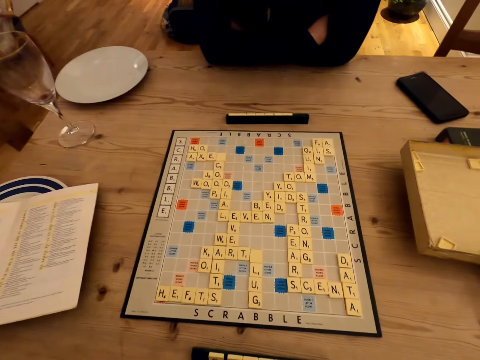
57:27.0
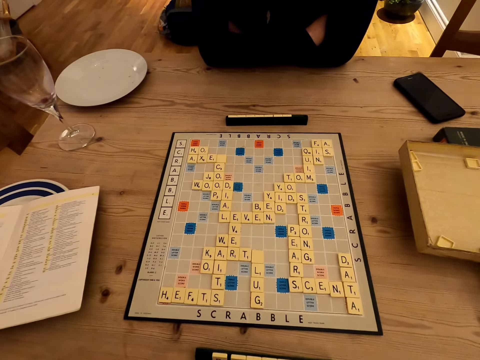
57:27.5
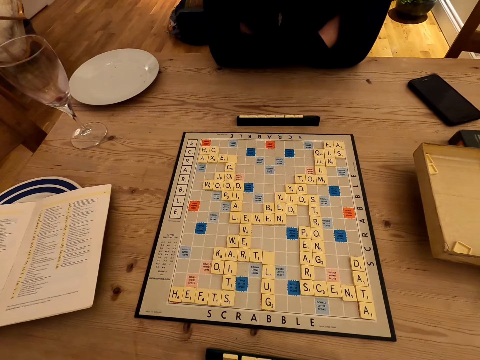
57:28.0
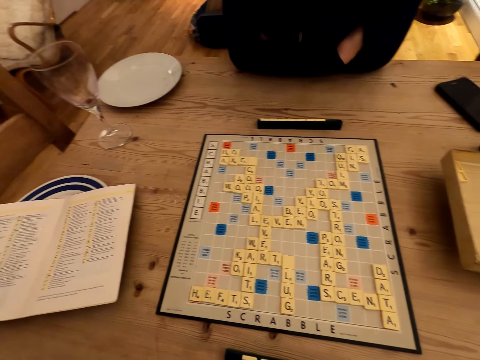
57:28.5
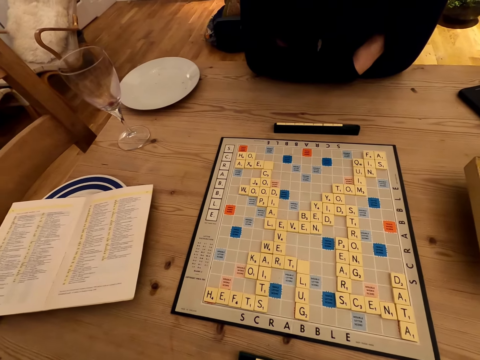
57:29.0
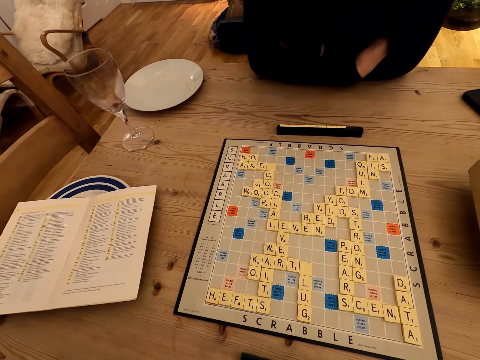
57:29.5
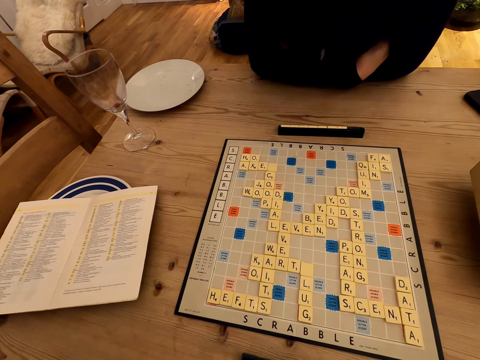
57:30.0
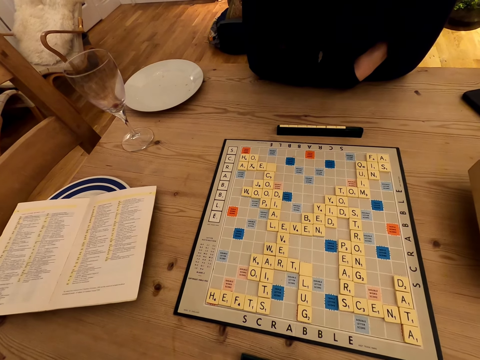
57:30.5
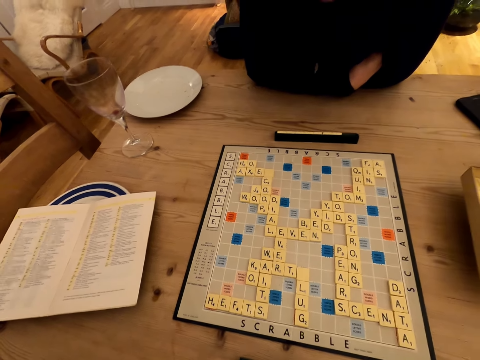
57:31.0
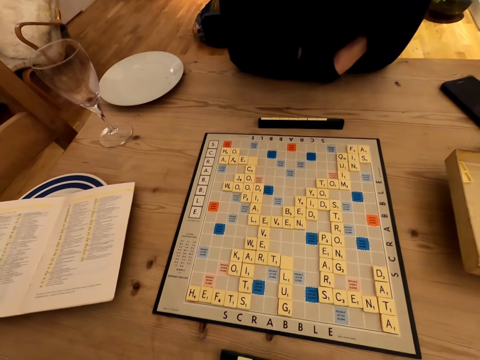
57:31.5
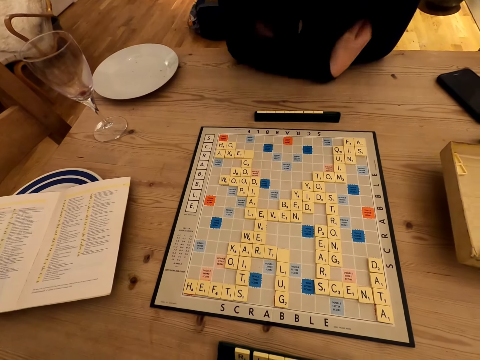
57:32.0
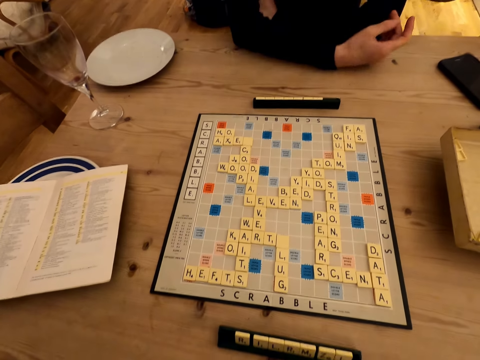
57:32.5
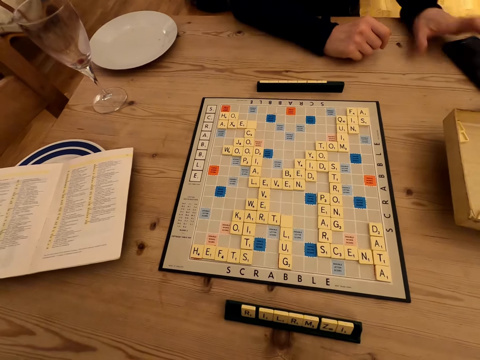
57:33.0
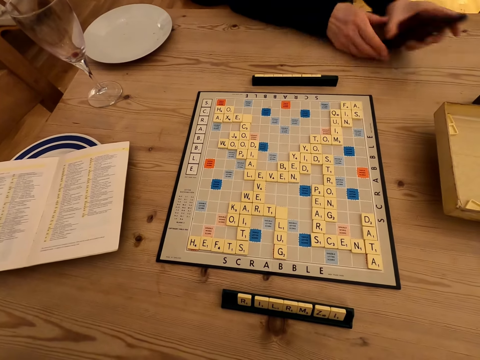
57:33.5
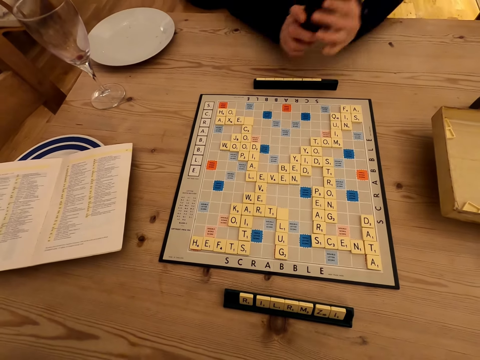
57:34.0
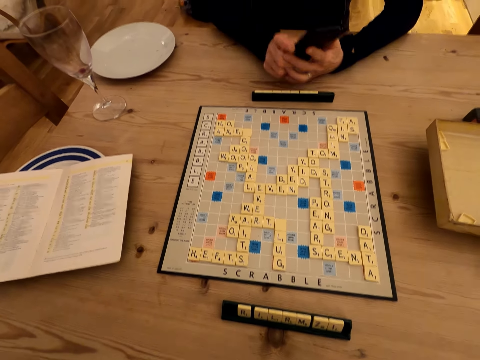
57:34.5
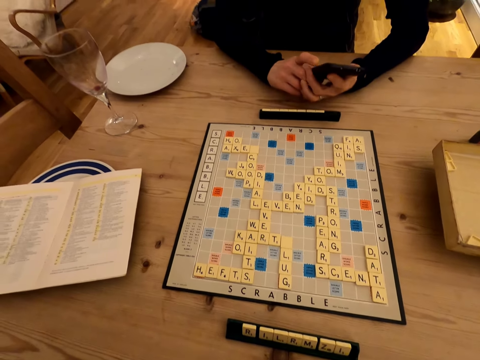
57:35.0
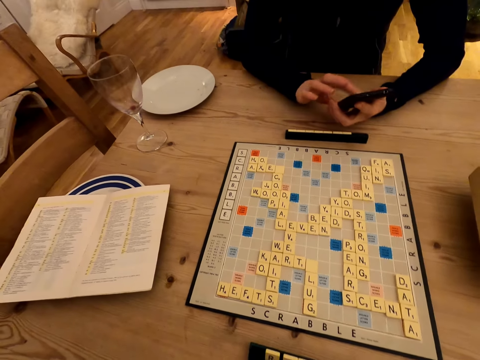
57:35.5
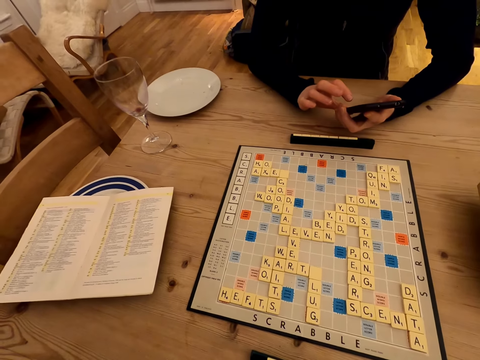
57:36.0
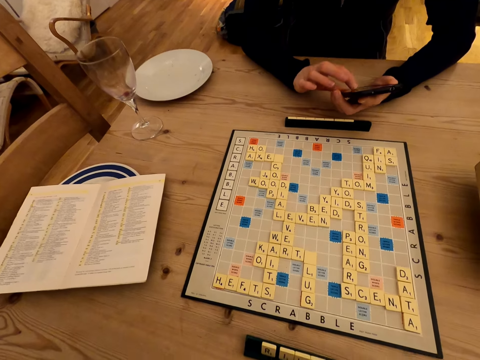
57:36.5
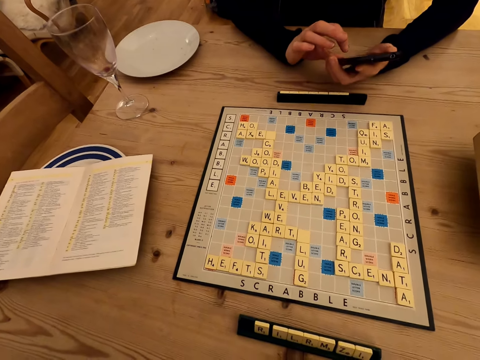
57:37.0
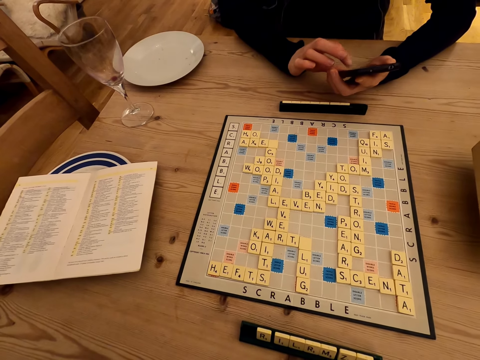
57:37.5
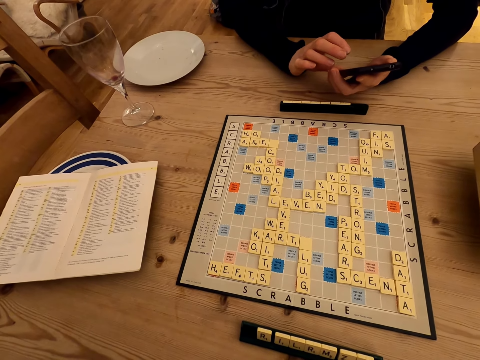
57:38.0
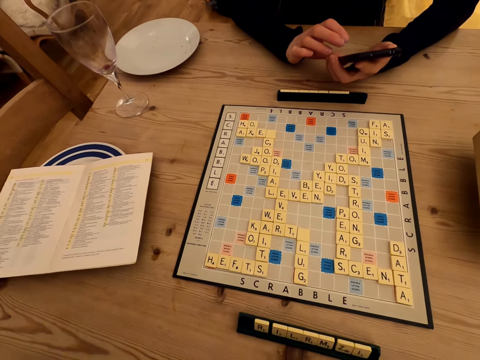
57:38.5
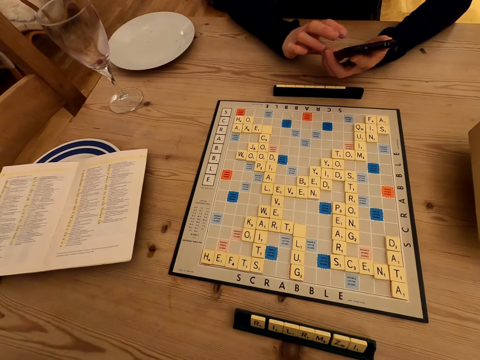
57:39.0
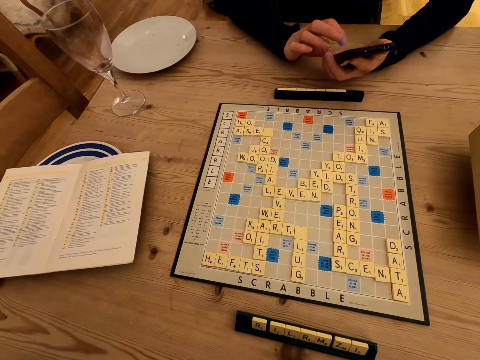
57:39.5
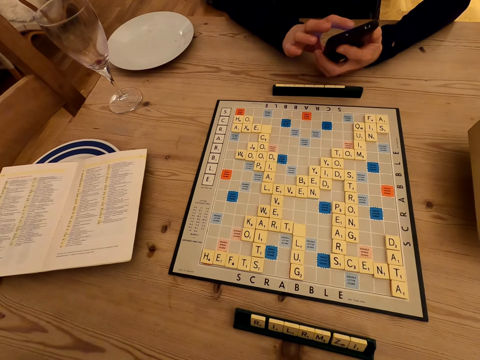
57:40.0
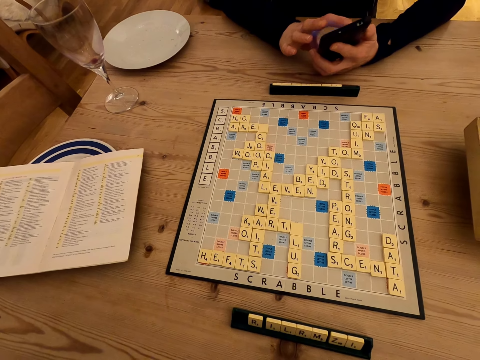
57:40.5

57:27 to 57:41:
The camera wearer scrolls the phone. A woman picks up the phone from the table and uses the phone.

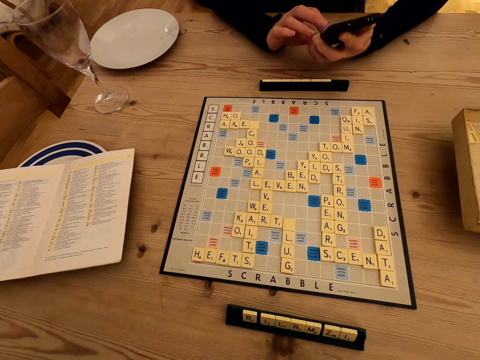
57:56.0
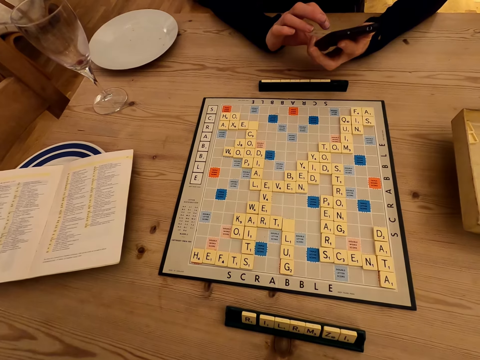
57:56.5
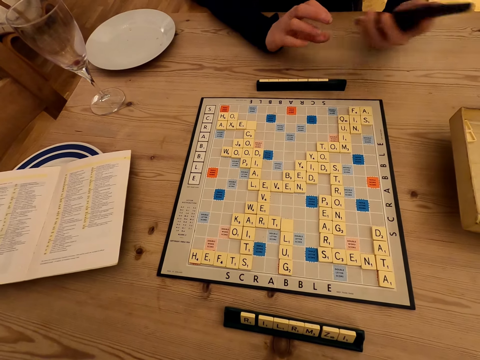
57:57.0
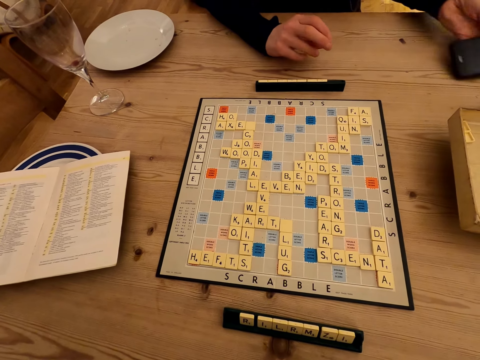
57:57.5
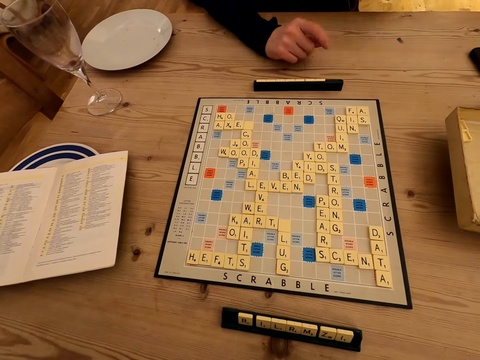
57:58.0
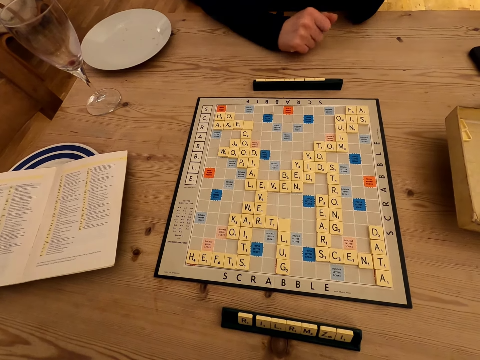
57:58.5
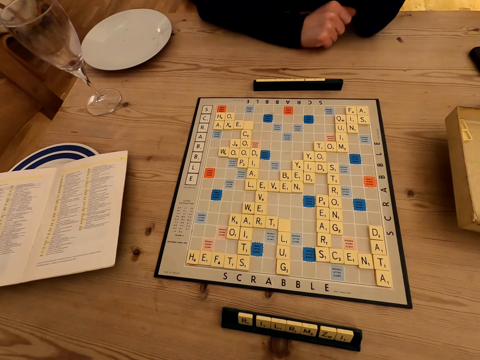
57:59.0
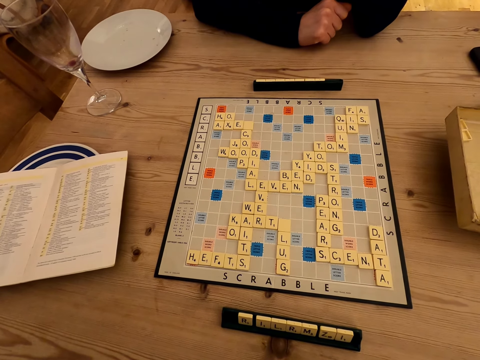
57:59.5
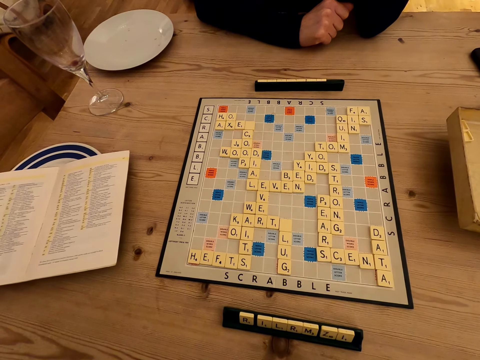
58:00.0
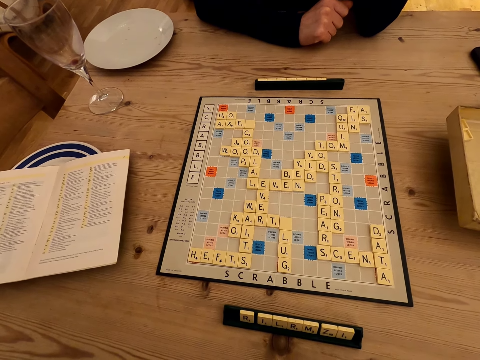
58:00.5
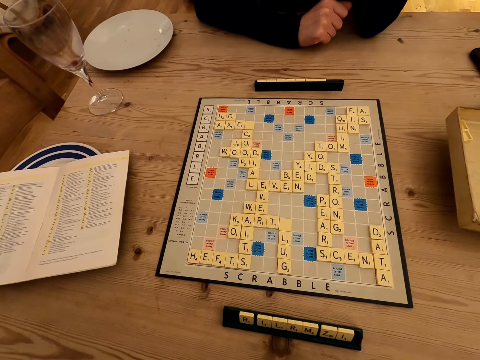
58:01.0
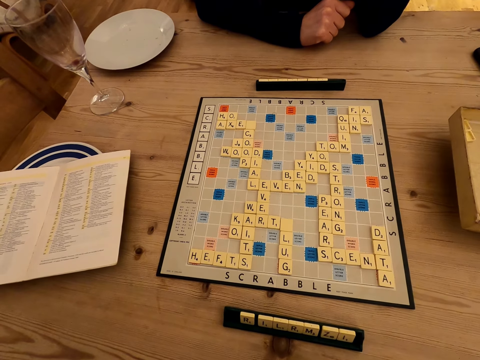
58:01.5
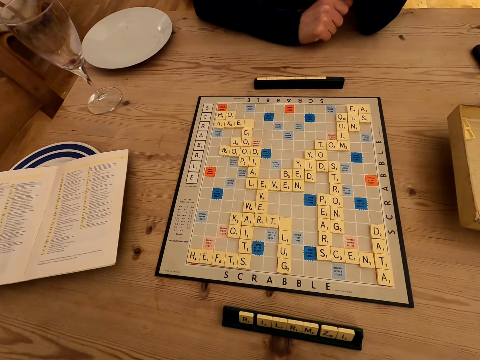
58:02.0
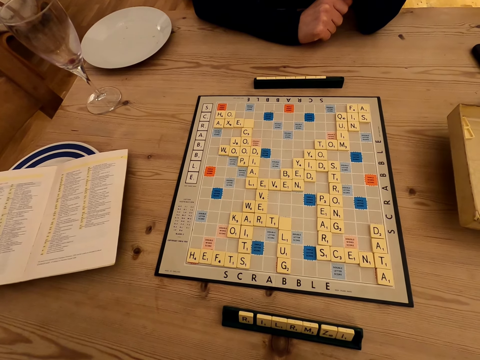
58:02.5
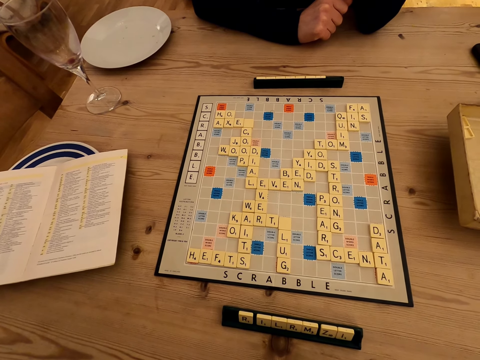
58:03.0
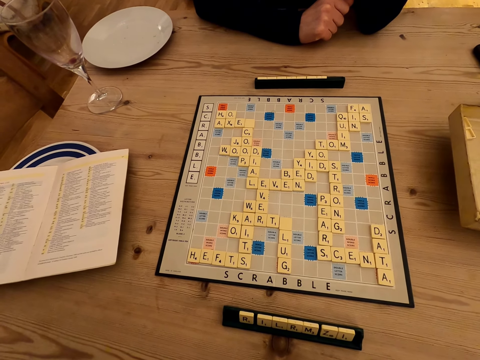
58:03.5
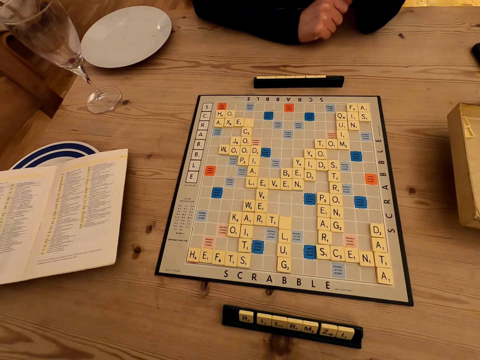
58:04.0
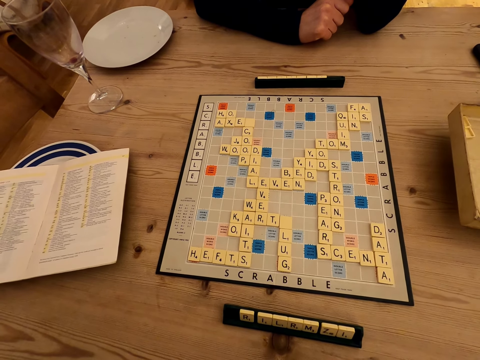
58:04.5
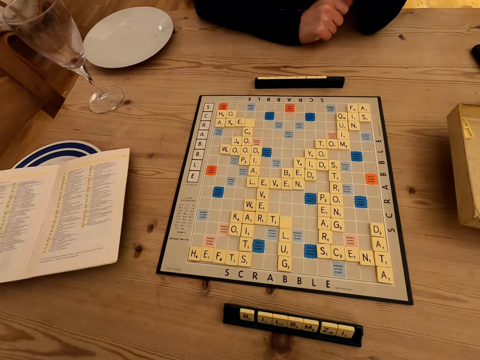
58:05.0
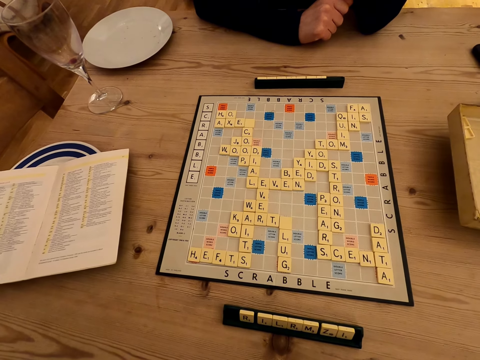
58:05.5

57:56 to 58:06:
The camera wearer puts the phone down. A woman puts the phone on the table. The camera wearer looks at the scrabble board.

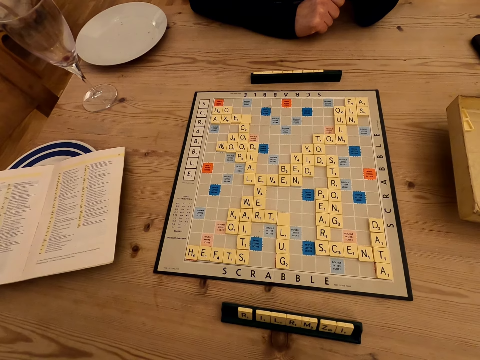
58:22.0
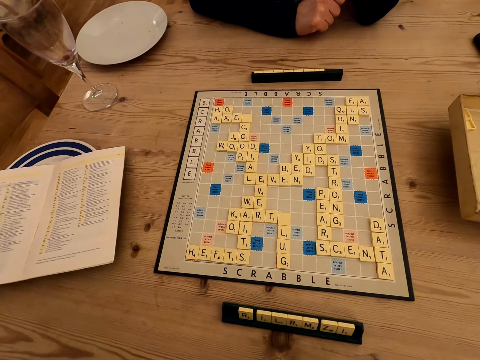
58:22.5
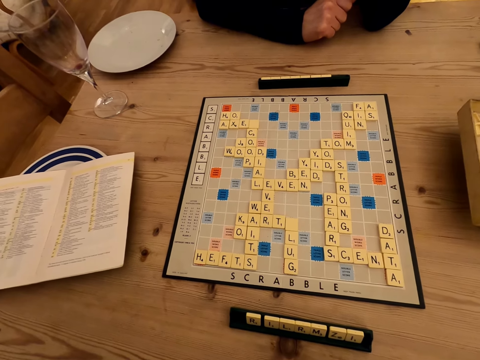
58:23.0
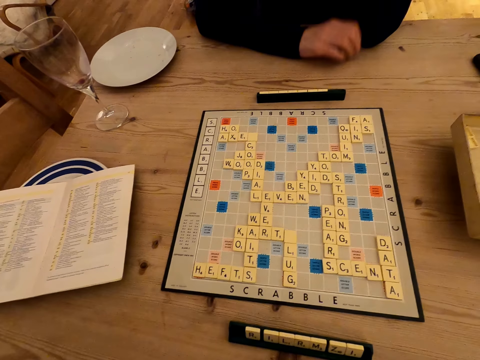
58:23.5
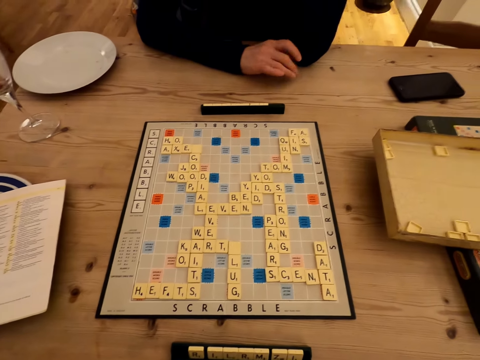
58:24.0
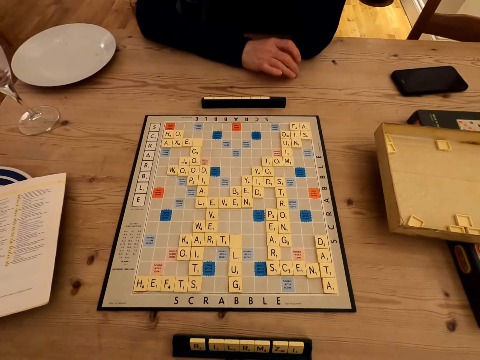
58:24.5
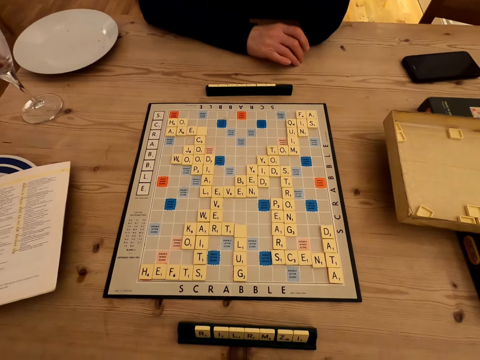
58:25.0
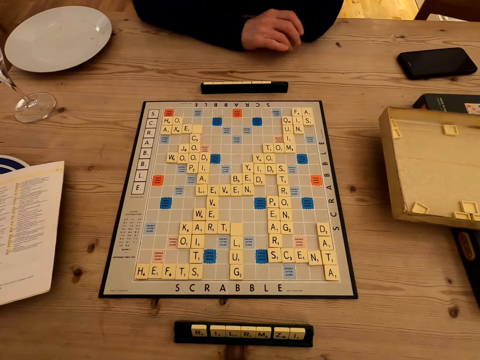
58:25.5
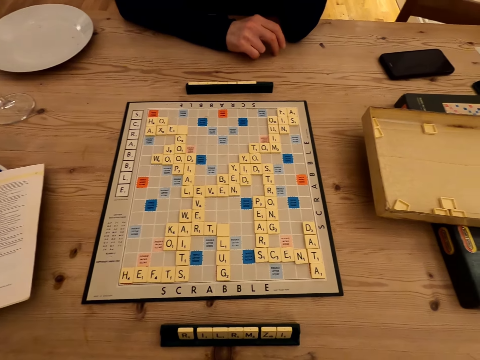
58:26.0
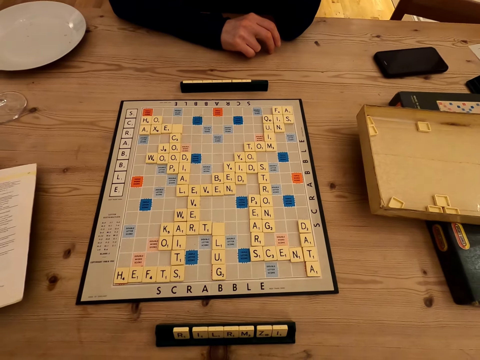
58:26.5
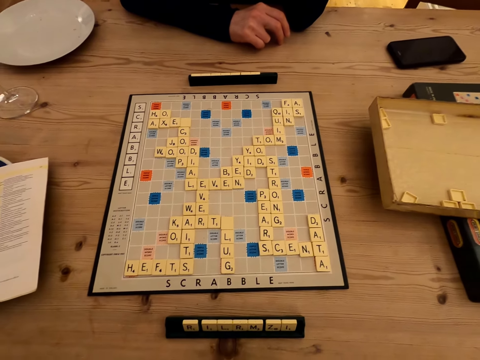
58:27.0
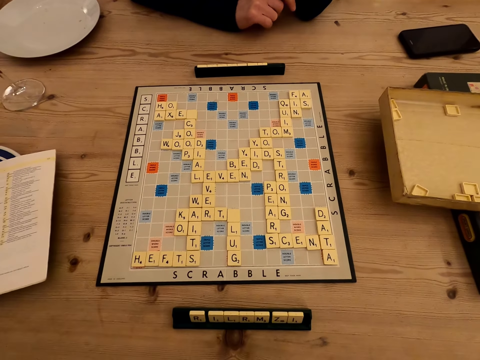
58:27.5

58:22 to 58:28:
The camera wearer taps the table. A woman taps on the table with fingers. The camera wearer converses with the woman.
